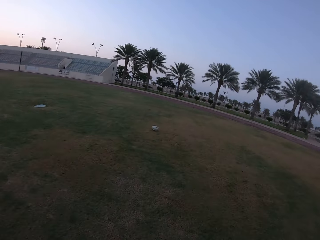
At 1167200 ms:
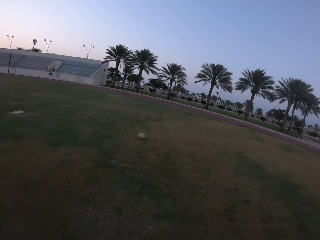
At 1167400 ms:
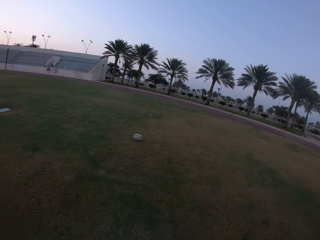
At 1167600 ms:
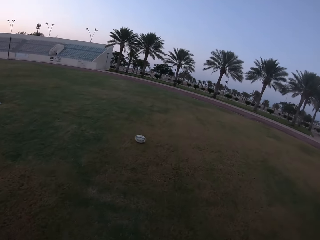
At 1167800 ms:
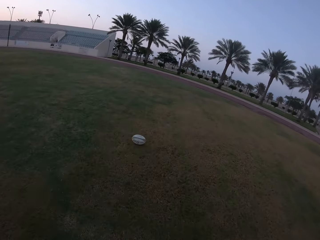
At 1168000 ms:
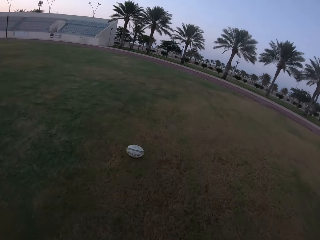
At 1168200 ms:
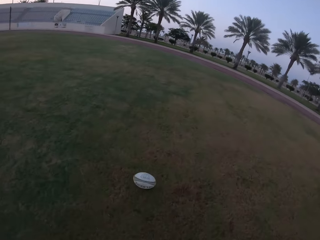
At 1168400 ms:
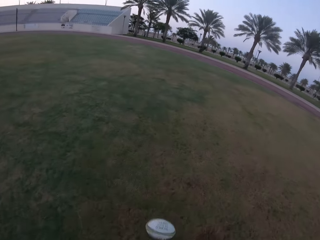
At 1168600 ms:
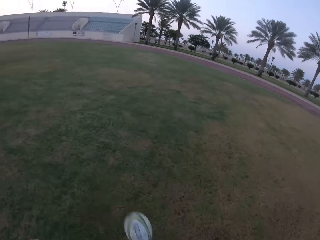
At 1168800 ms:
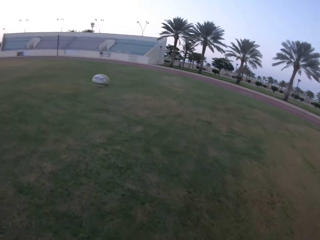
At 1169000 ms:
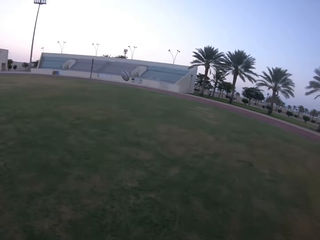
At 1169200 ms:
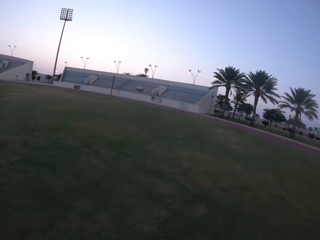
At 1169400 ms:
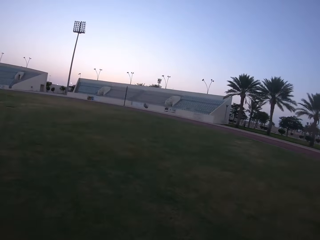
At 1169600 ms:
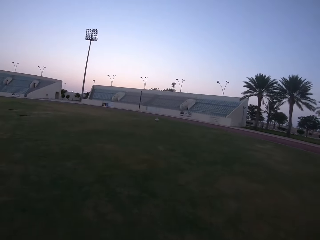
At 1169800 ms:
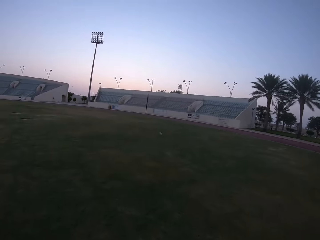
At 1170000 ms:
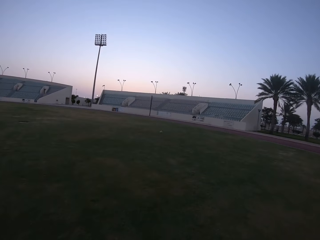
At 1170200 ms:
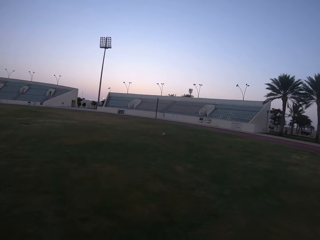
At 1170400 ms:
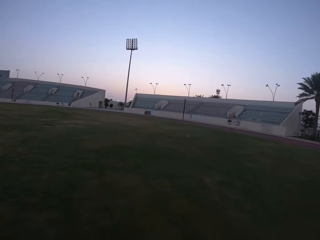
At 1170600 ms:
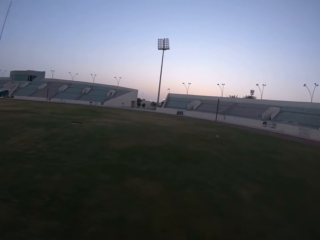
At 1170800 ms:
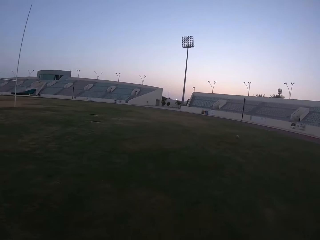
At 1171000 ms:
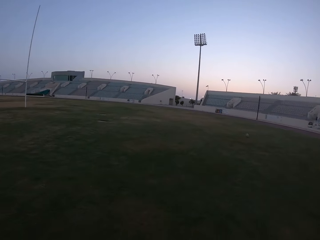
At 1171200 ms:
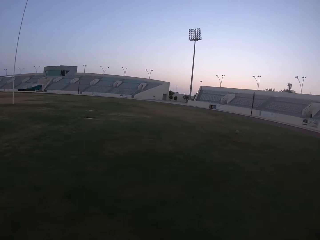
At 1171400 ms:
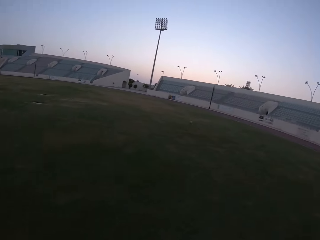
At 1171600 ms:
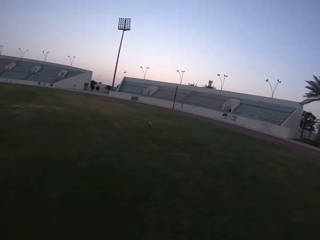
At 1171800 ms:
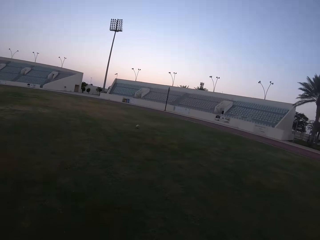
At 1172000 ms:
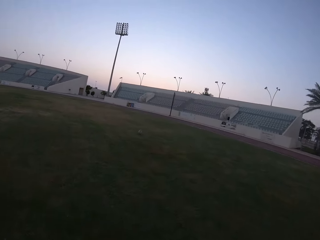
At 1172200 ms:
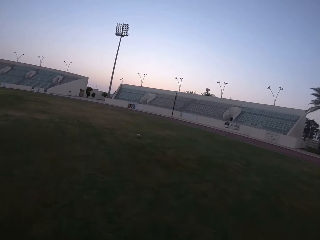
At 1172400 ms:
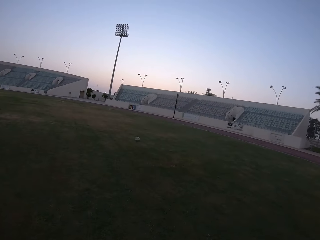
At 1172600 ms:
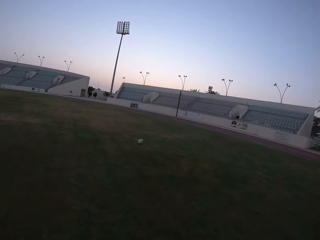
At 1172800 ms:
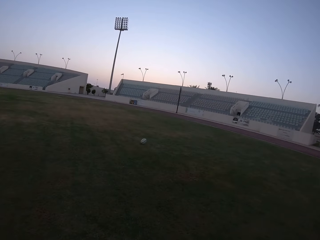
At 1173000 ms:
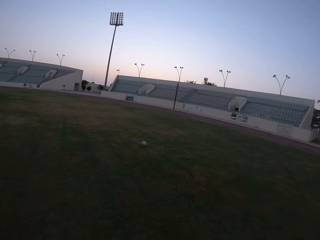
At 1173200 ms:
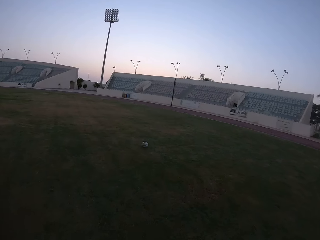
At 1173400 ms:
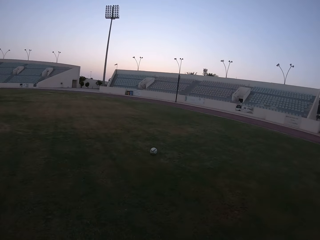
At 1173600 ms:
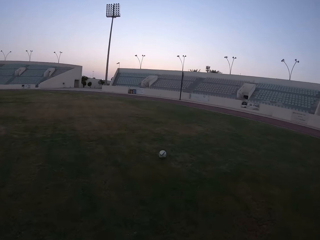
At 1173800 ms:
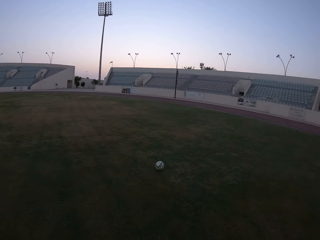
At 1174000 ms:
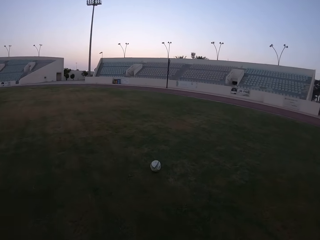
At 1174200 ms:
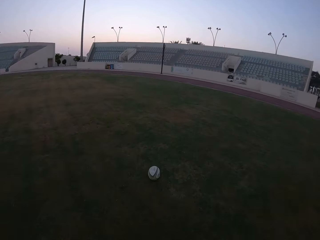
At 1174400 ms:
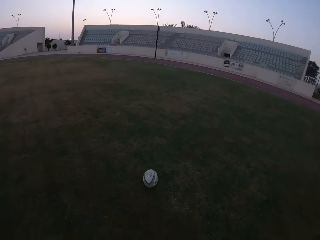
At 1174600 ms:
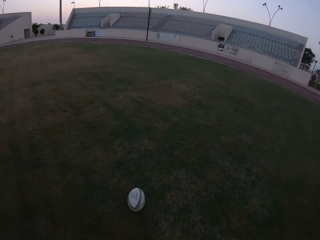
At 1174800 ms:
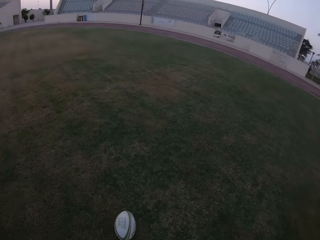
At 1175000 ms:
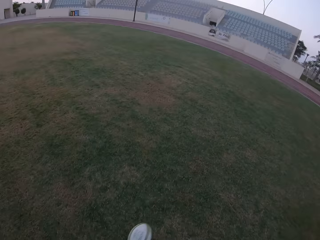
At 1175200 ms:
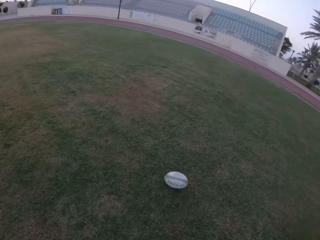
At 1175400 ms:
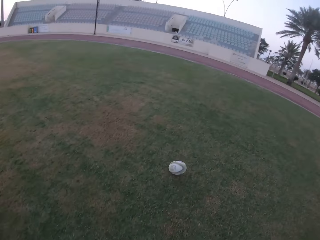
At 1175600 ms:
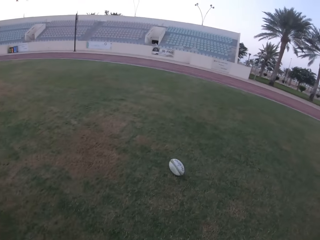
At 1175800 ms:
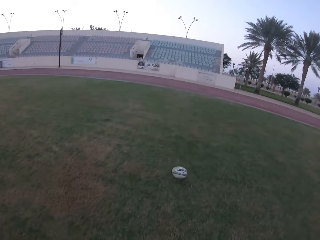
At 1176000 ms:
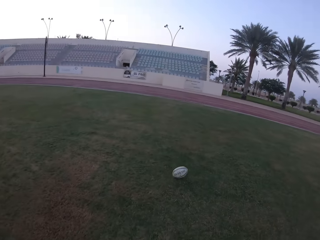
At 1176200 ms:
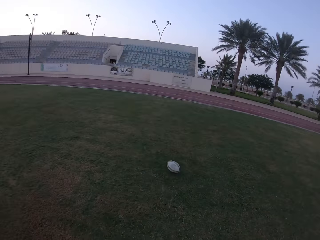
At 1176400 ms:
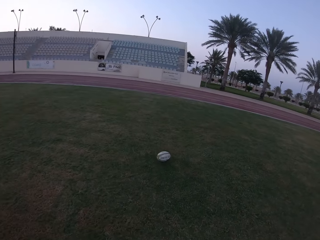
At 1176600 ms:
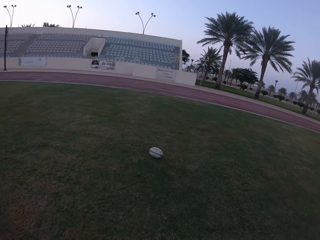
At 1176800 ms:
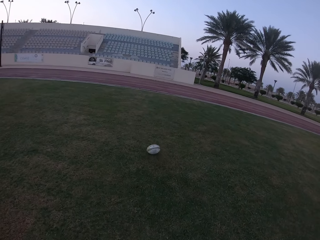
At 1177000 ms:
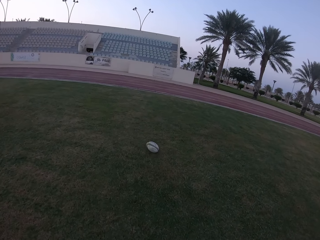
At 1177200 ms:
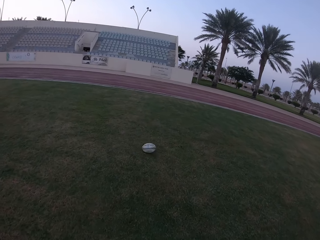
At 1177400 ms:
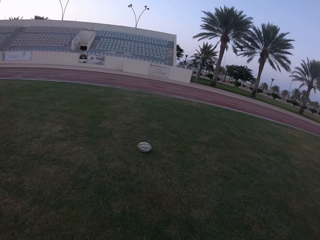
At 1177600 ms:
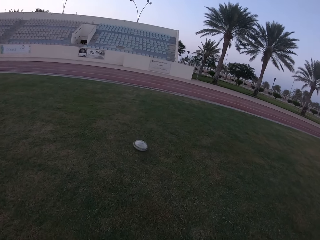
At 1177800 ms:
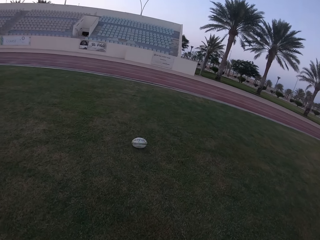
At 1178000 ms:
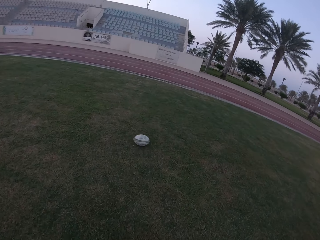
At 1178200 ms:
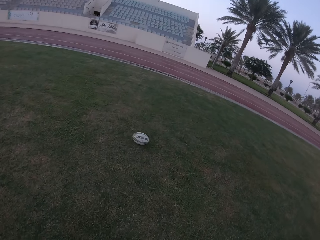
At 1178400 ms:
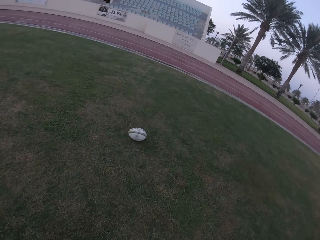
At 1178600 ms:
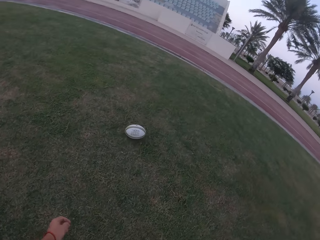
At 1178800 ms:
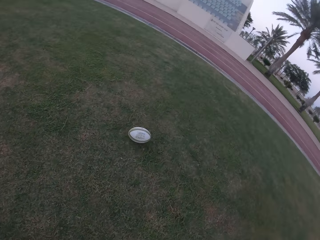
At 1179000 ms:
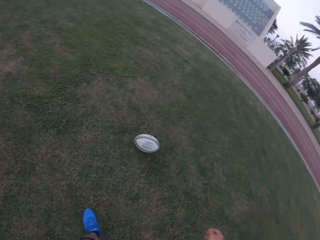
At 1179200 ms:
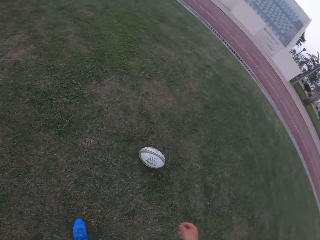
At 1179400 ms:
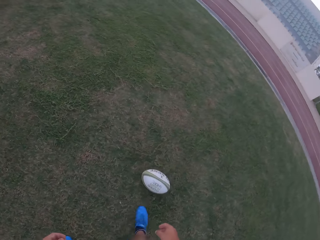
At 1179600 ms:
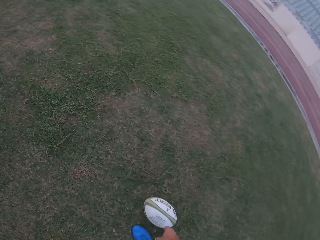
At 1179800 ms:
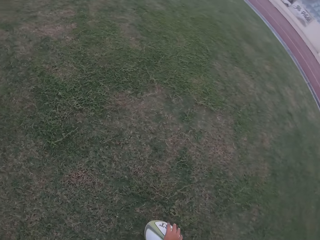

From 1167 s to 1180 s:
The camera wearer kicks the ball in the field. They walk on the field. They run in the field. They kick the ball in the field. They walk toward the ball in the field.

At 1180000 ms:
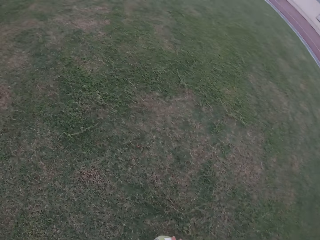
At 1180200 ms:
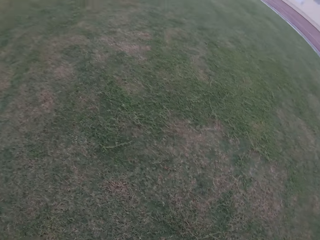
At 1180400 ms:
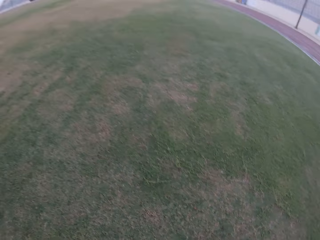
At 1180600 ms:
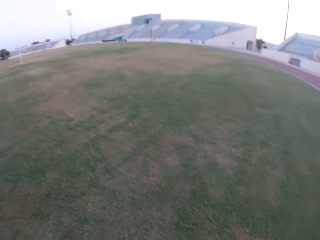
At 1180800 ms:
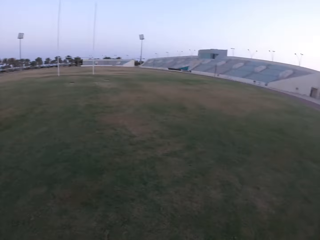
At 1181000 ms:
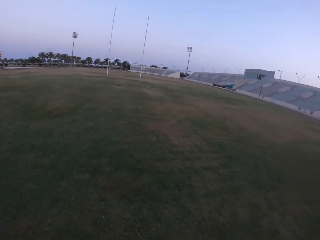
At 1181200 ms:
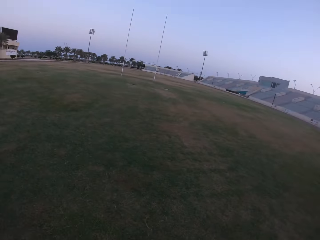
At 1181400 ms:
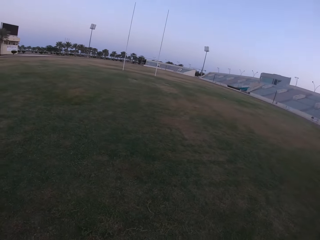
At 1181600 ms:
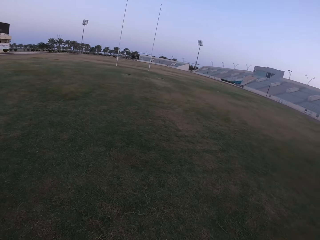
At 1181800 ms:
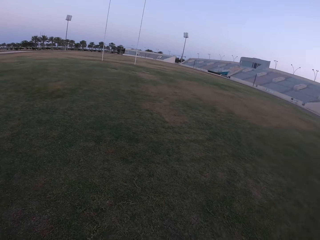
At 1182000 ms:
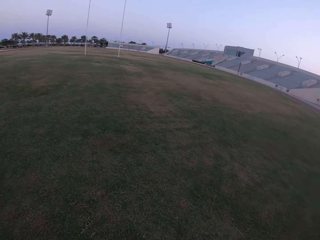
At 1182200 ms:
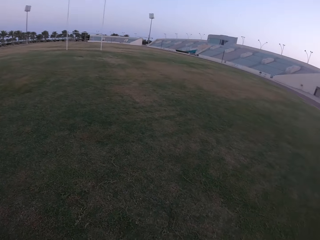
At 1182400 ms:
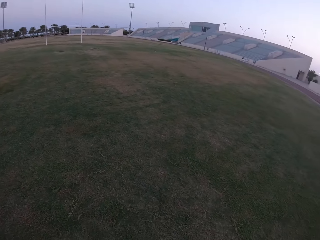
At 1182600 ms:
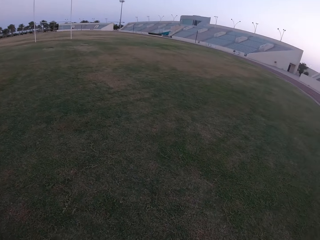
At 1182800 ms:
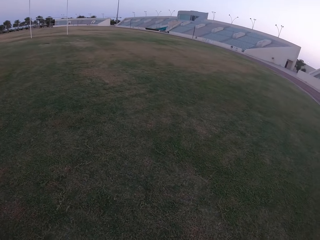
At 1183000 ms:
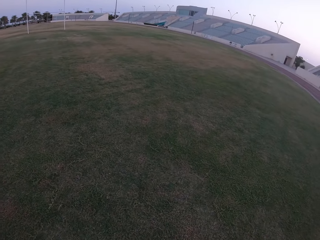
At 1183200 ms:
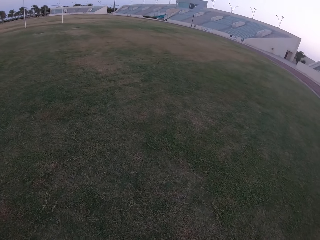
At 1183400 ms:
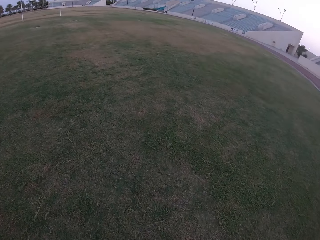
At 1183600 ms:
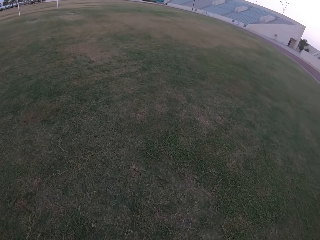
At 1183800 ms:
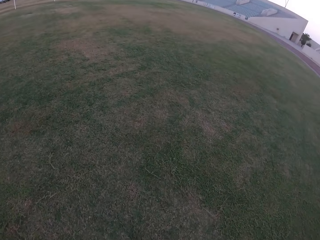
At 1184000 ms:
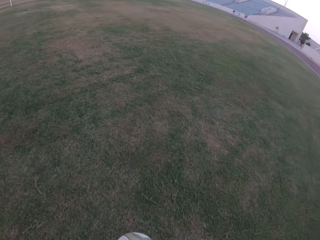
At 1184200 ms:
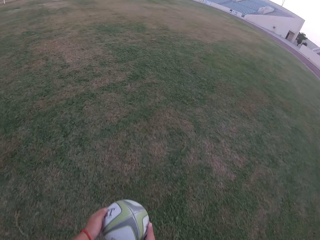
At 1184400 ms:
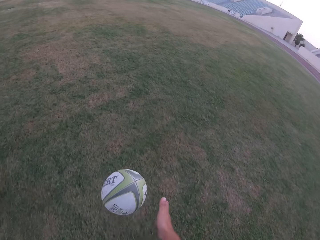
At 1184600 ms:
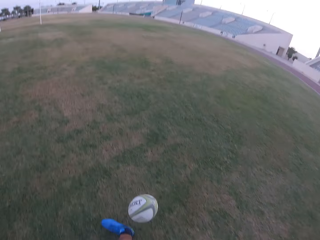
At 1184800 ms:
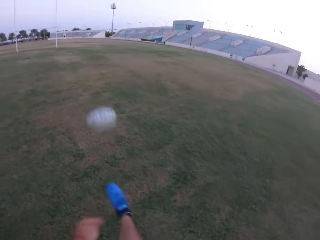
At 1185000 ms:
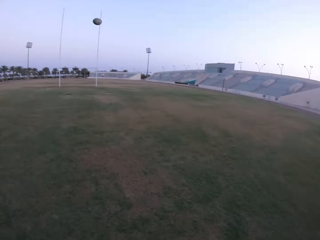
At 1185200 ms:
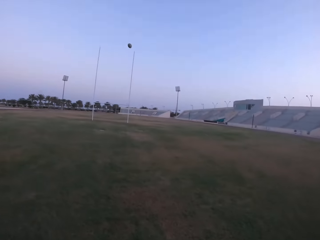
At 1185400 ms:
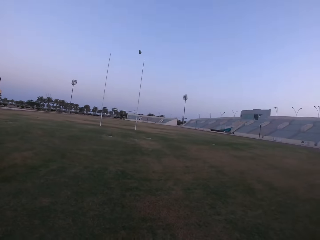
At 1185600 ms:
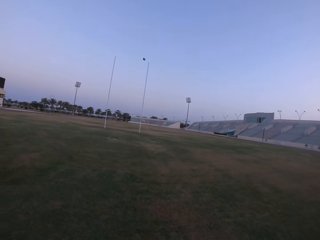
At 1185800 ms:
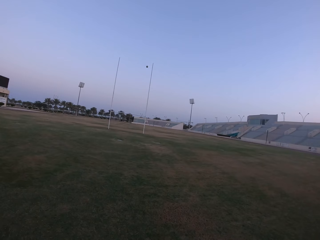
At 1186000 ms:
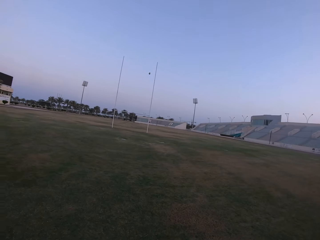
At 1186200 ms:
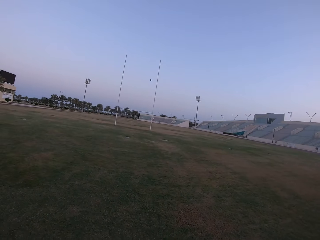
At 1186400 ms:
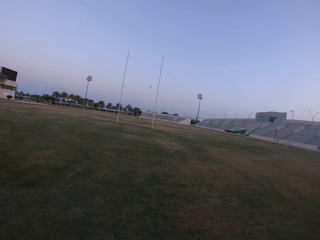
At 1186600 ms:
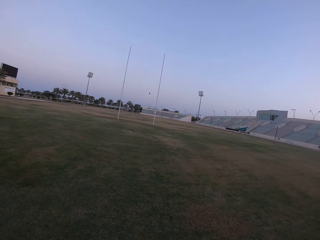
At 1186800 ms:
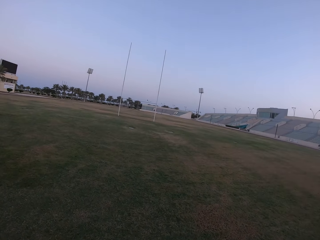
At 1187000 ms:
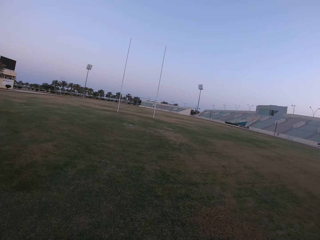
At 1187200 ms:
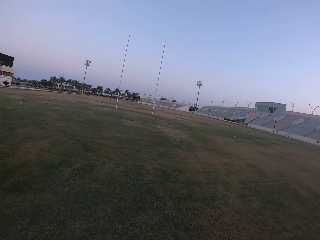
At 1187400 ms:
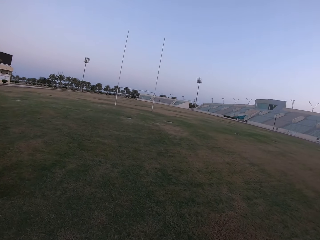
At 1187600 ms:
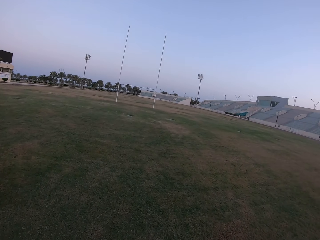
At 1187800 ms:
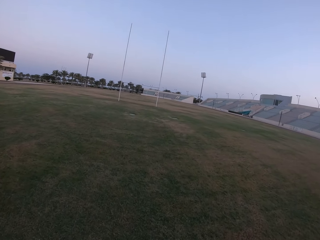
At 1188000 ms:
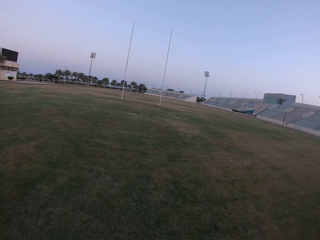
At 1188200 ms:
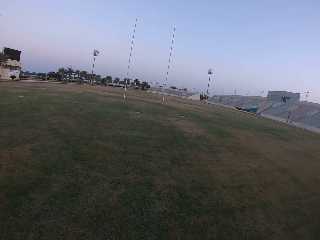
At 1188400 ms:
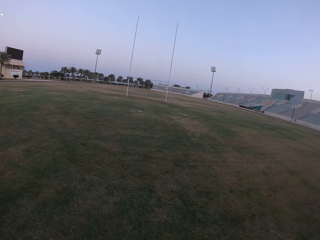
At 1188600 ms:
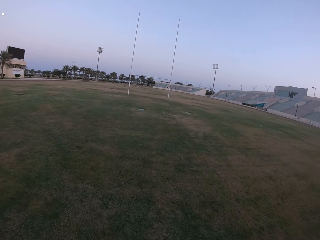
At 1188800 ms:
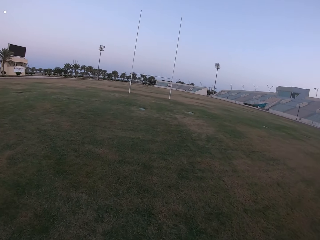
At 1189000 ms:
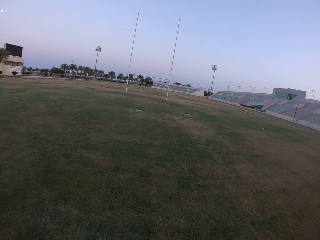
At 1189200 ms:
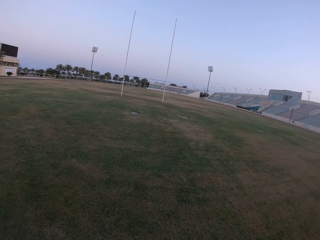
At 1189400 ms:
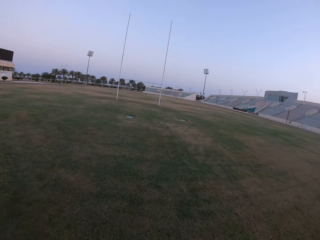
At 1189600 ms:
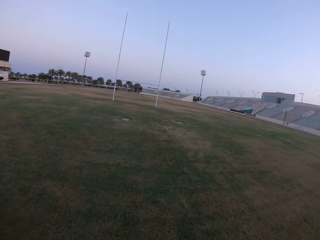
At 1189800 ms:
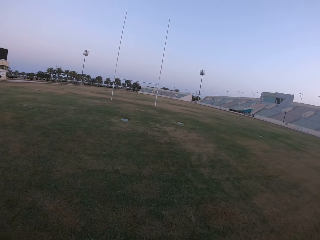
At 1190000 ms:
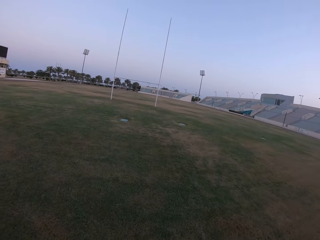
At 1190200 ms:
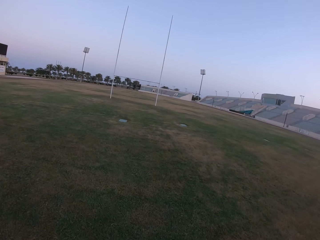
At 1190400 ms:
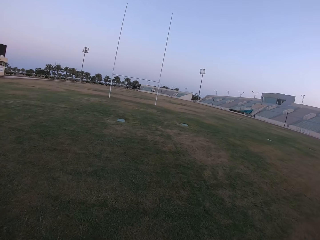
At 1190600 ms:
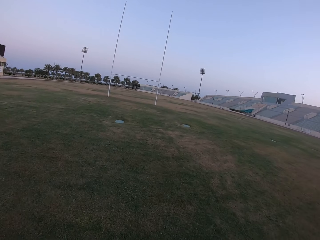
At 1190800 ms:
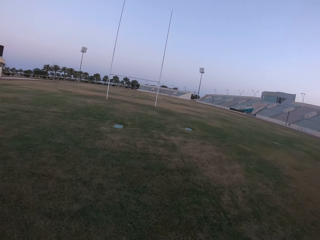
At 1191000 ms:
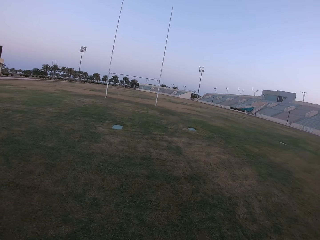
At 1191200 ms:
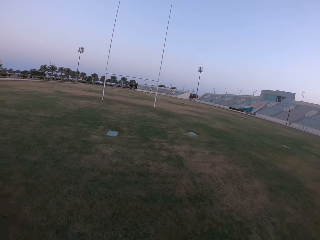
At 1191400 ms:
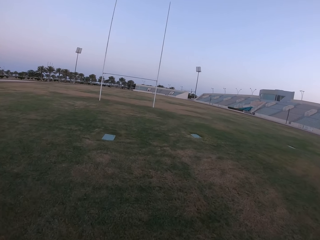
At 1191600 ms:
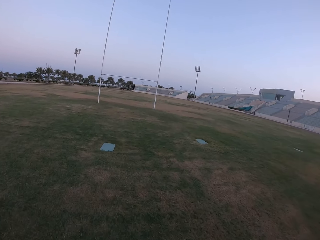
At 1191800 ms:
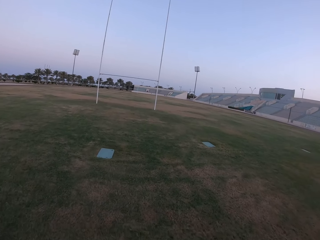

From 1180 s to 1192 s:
The camera wearer picks up the ball from the ground. They look around the field. They run in the field. They kick the ball in the field. They look at the ball. They run in the field. They walk on the field.
